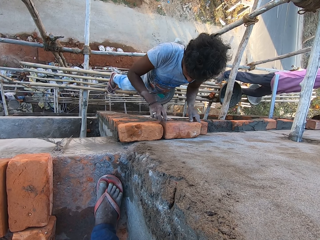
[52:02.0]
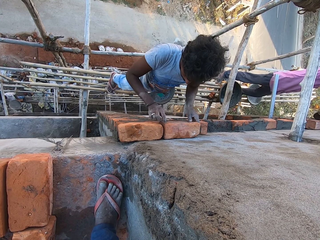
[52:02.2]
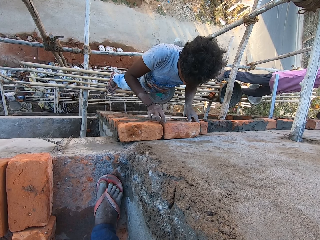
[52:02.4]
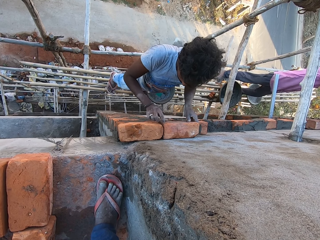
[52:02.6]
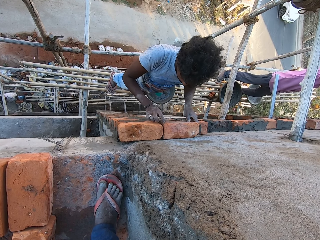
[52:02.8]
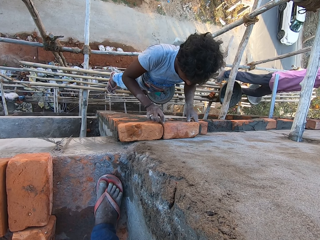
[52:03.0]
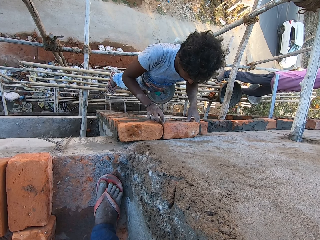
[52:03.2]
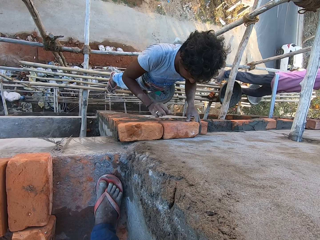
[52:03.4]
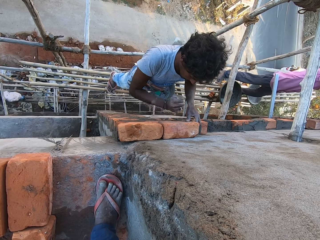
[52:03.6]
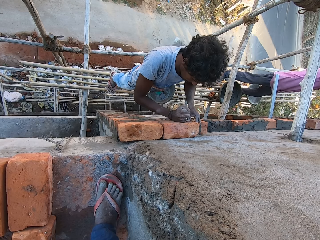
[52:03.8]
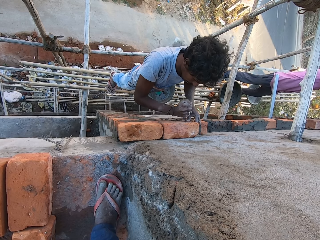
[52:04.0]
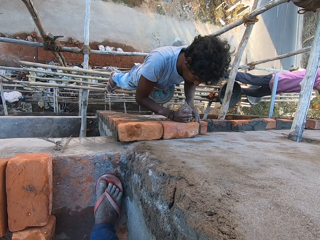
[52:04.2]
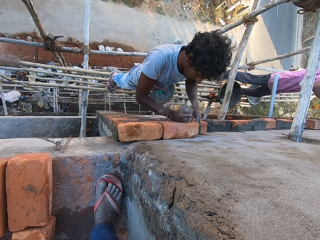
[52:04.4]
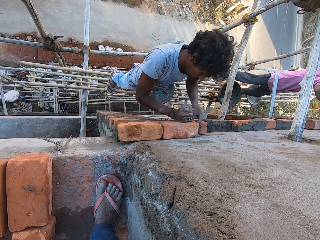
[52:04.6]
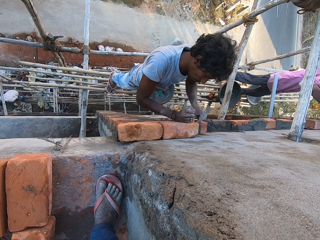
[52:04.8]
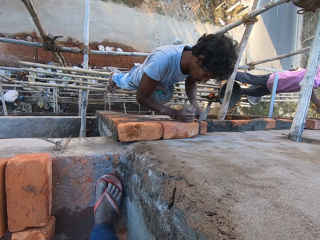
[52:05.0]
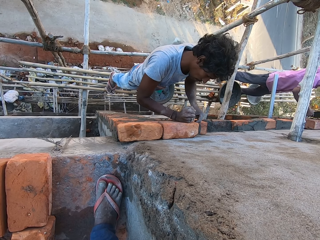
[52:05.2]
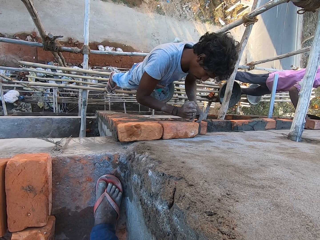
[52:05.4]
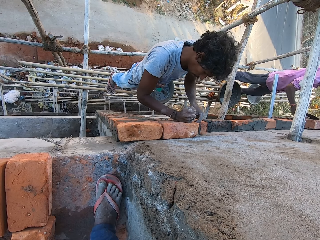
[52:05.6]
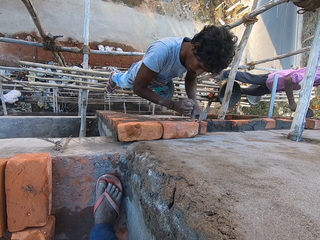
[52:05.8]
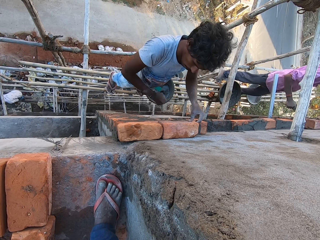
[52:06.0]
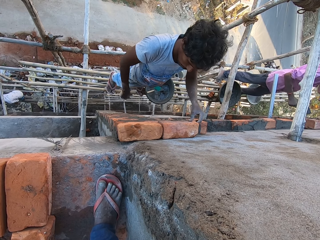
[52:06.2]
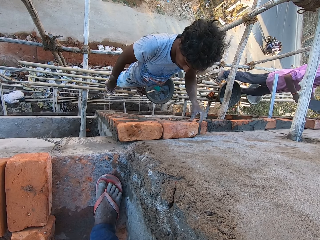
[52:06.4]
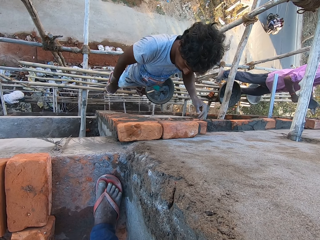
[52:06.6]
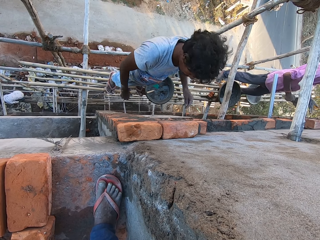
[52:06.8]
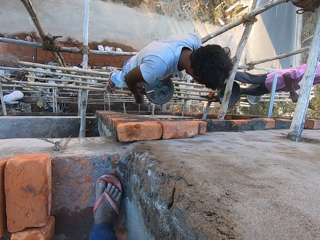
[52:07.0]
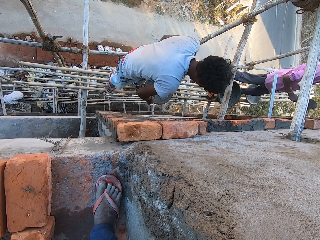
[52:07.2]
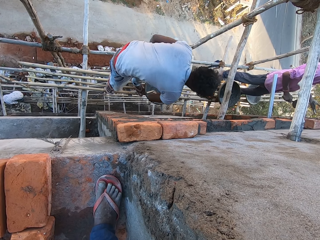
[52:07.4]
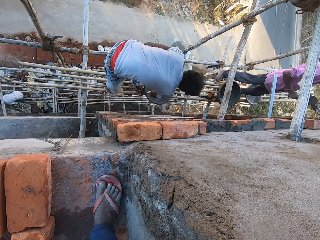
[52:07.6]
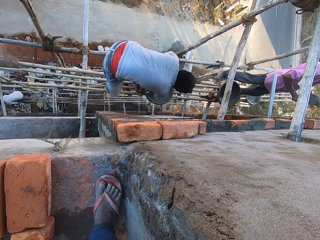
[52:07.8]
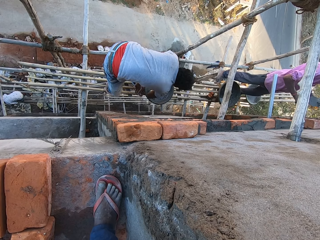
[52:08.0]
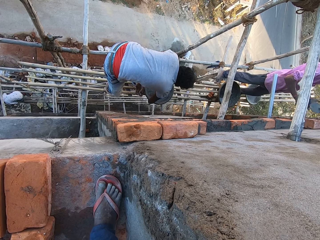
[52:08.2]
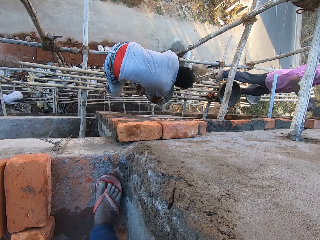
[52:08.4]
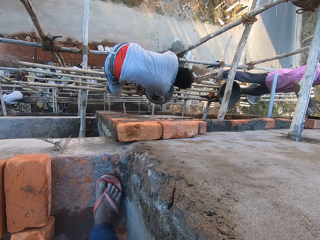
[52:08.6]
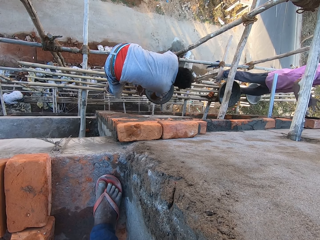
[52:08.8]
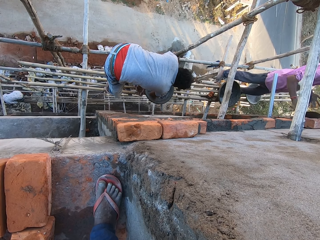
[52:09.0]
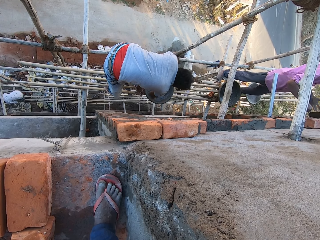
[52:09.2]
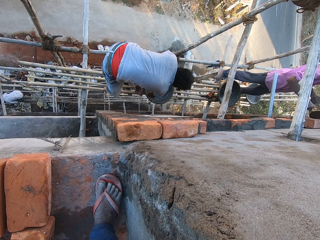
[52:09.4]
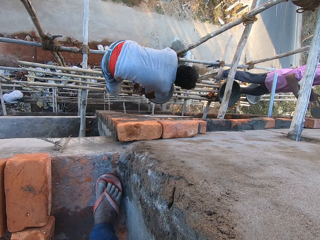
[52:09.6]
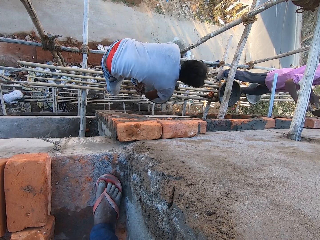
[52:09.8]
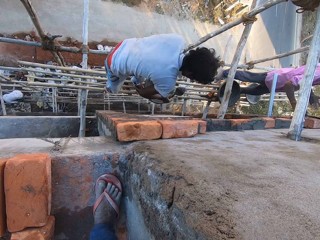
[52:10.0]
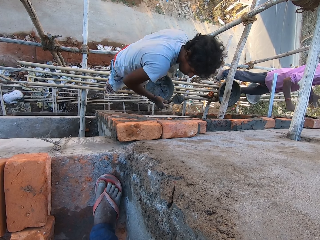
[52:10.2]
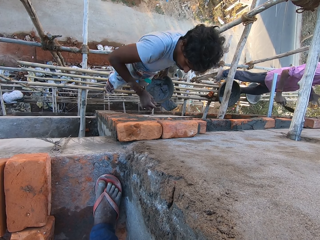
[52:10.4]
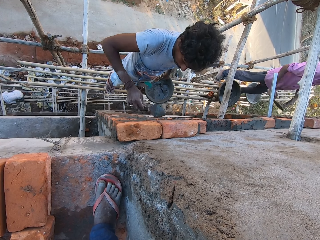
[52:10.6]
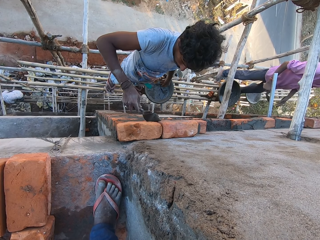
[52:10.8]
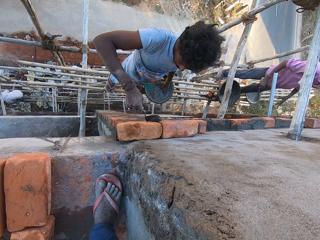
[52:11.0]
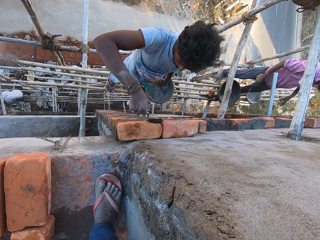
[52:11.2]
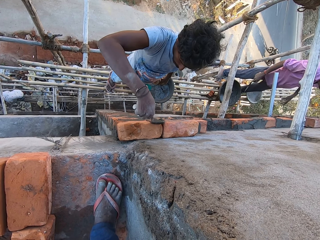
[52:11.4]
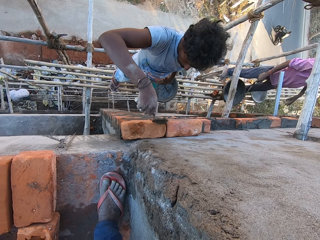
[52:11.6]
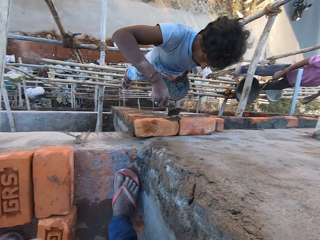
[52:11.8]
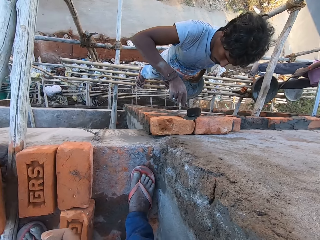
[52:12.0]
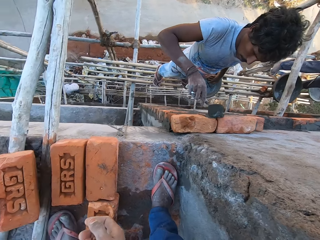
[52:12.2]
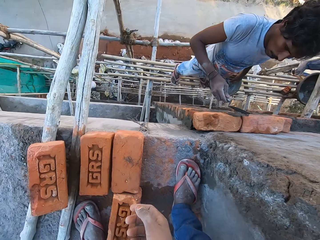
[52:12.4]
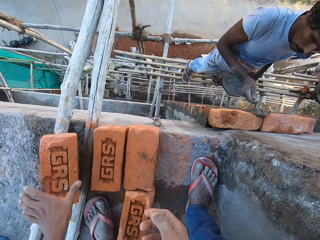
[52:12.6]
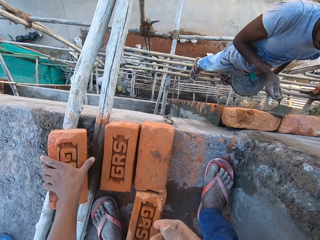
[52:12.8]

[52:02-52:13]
A man hits the brick on the wall with his right hand and fixes the brick to the wall. Another man plasters cement paste on the brick with the hand trowel in his right hand. He cleans the hand trowel in his right hand with his left hand. He spreads cement paste on the brick with the hand trowel in his right hand. The first man takes cement paste from the construction pan on the bundle of bamboo sticks with the hand trowel in his right hand. He puts the cement paste from the hand trowel on the brick on the wall with his right hand. The camera wearer interacts with the first man.

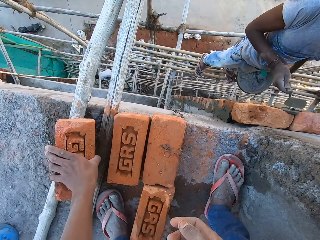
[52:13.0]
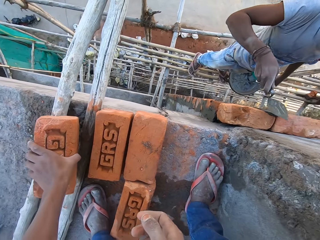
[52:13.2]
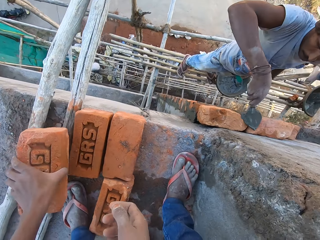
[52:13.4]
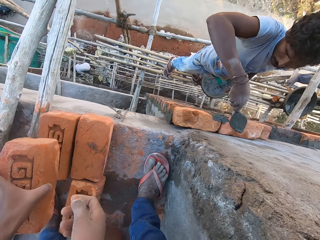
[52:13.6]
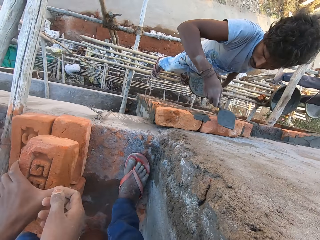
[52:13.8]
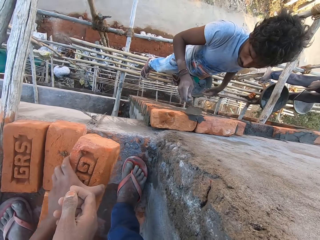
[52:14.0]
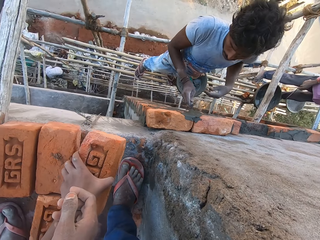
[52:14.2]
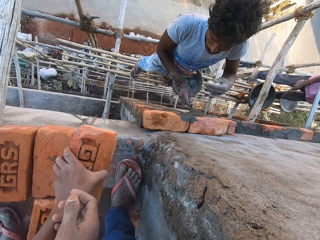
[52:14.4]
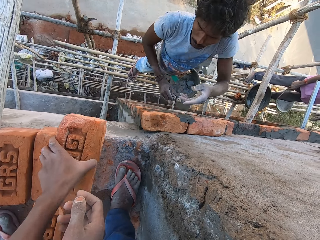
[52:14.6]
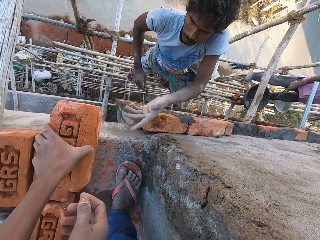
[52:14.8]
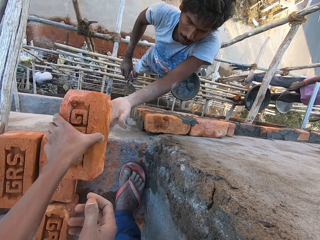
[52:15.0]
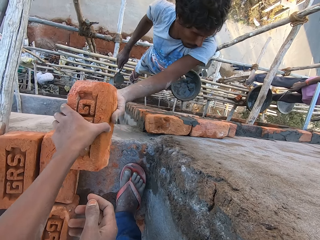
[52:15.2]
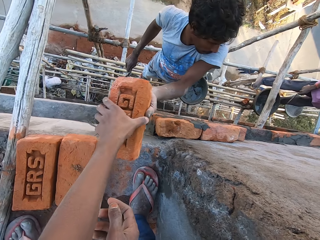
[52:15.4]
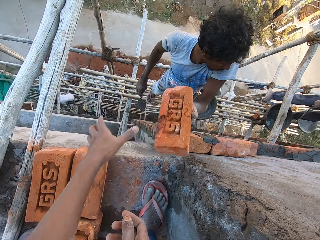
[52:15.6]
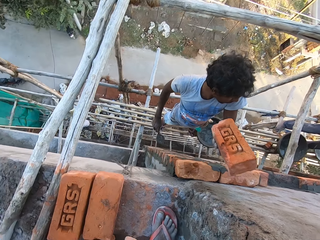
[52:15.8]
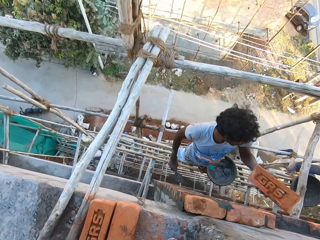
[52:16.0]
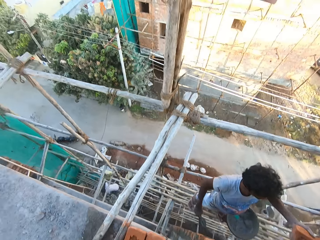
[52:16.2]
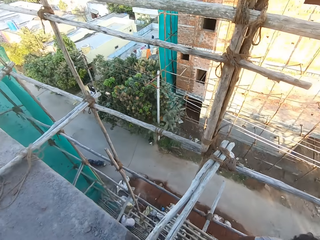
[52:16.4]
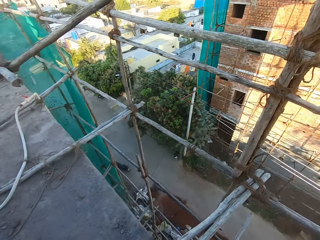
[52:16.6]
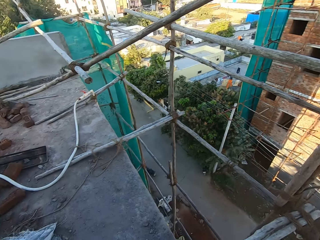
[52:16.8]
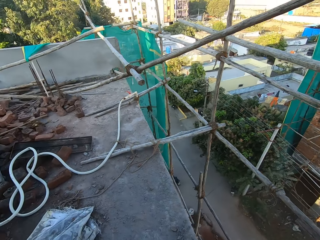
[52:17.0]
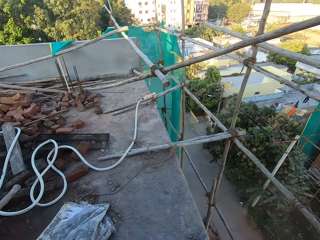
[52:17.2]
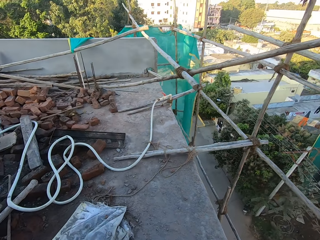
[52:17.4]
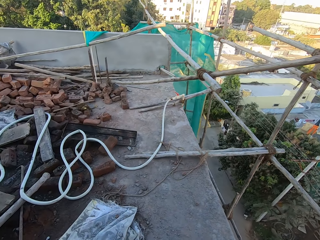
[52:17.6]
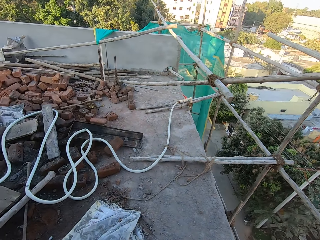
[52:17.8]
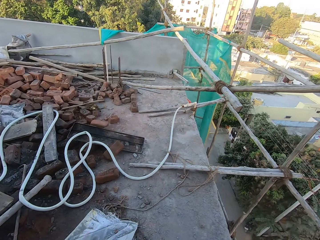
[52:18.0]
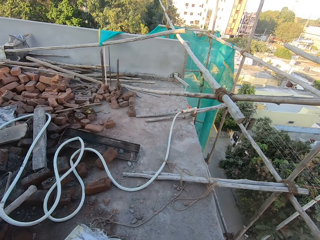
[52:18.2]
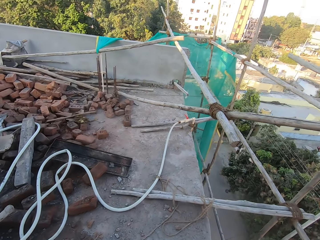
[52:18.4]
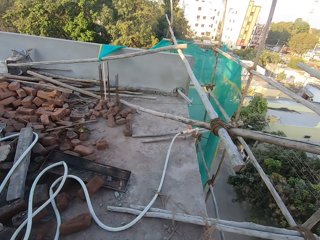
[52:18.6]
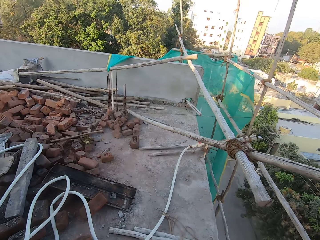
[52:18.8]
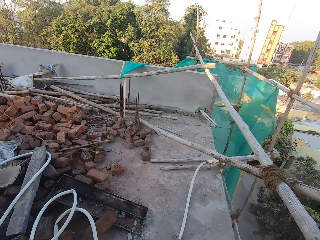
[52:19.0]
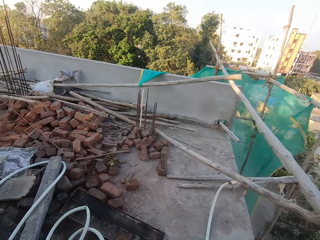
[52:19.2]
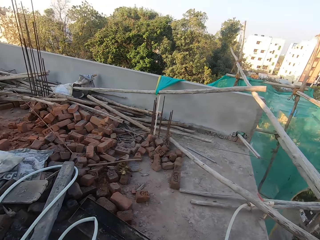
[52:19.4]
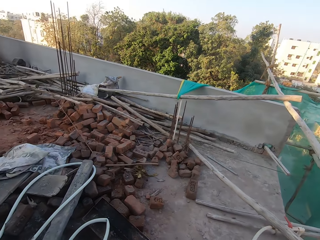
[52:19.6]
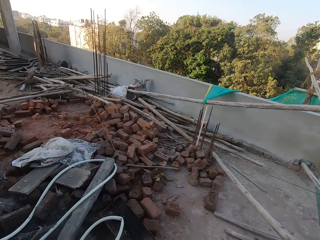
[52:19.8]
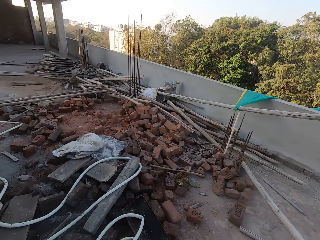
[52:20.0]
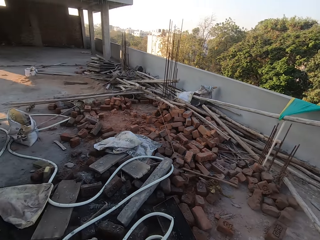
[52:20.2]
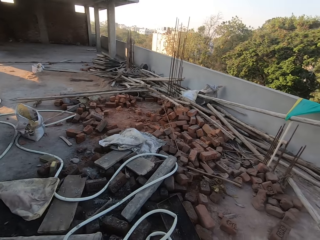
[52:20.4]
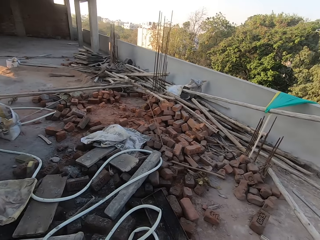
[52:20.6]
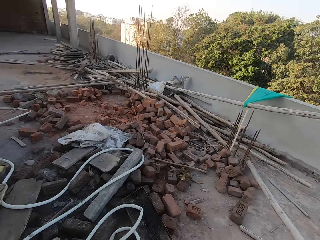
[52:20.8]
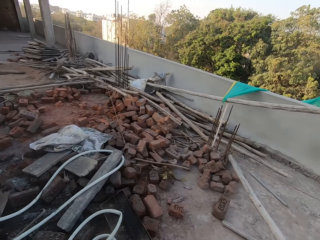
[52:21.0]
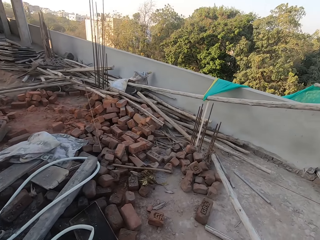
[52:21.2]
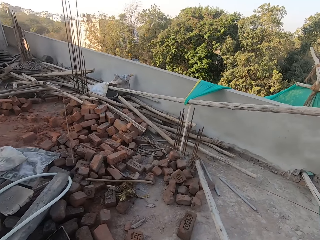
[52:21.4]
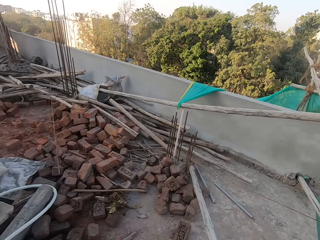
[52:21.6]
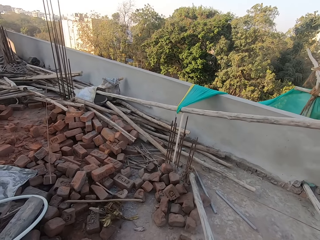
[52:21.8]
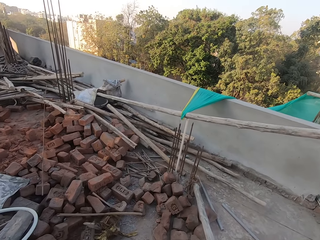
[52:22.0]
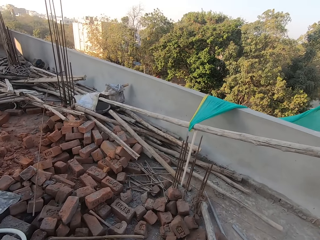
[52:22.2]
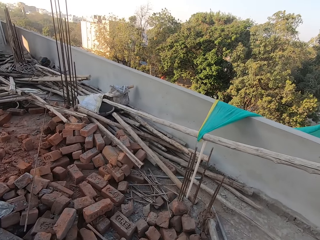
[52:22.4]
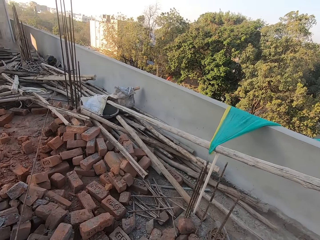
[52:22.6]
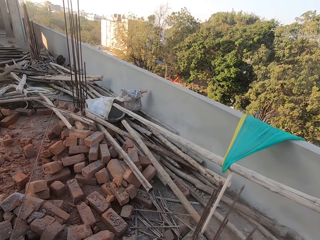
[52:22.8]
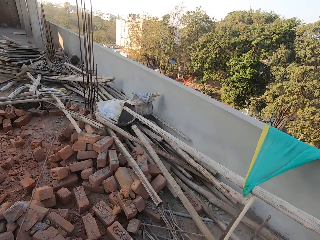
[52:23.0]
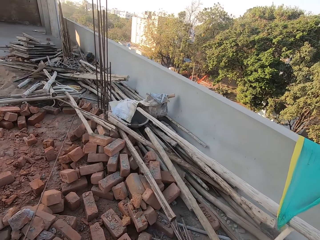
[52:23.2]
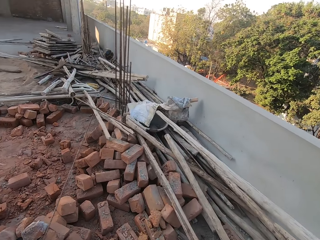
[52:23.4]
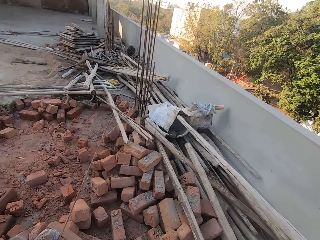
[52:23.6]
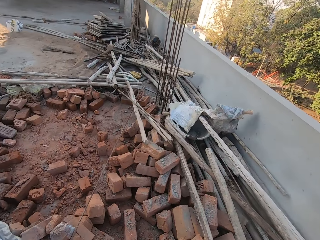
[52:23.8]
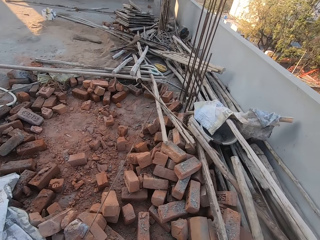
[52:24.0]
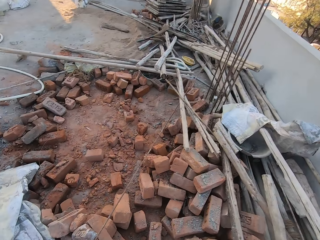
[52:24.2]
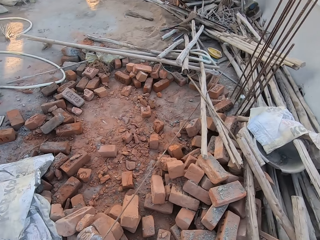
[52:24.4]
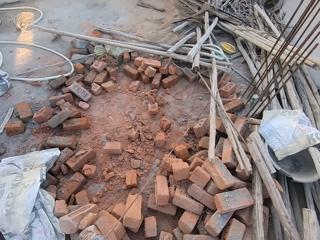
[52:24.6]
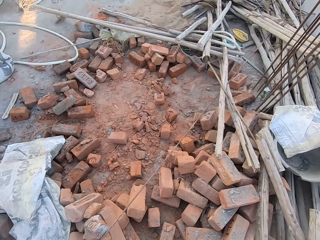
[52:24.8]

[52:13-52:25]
The camera wearer takes the brick from the bundle of bamboo sticks on the floor with his left hand. The man takes the brick from the camera wearer's left hand with his left hand. The camera wearer walks towards a heap of bricks on the floor.
